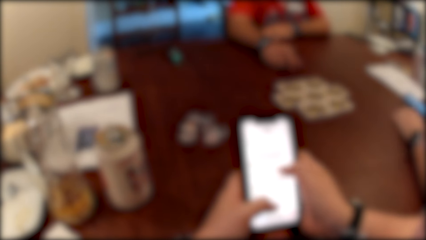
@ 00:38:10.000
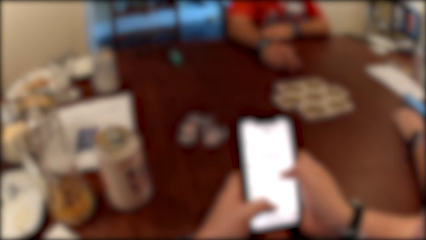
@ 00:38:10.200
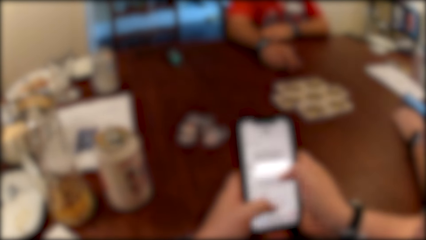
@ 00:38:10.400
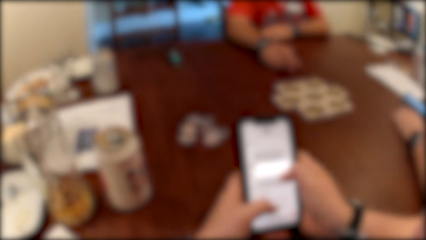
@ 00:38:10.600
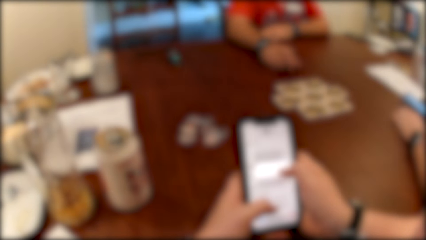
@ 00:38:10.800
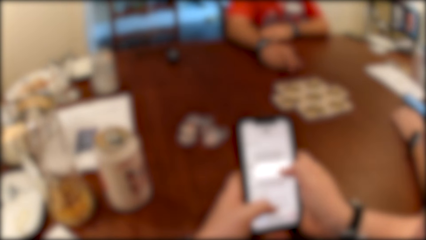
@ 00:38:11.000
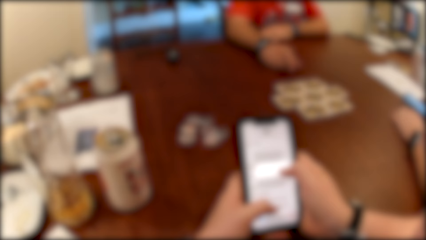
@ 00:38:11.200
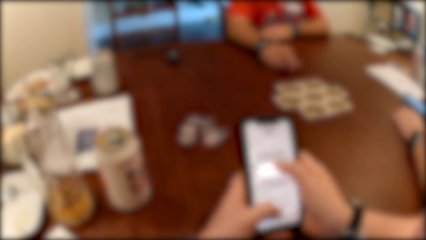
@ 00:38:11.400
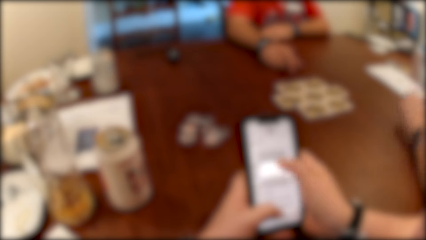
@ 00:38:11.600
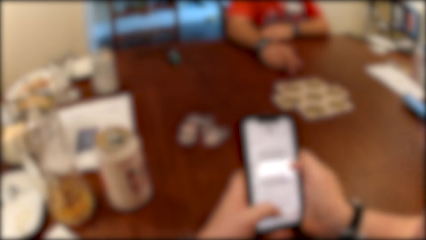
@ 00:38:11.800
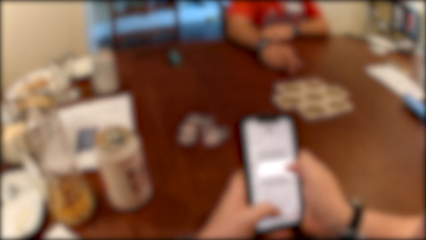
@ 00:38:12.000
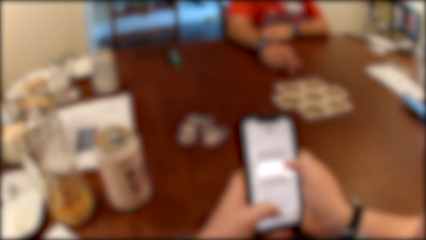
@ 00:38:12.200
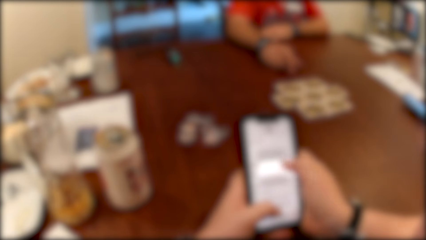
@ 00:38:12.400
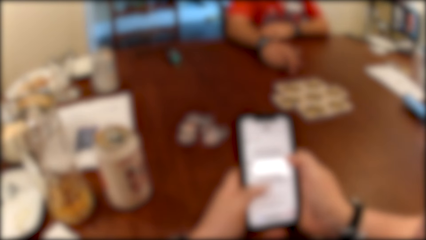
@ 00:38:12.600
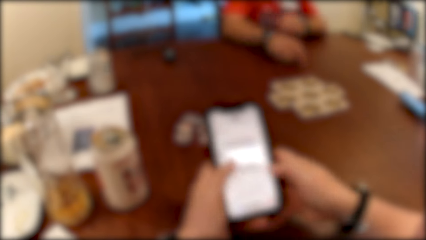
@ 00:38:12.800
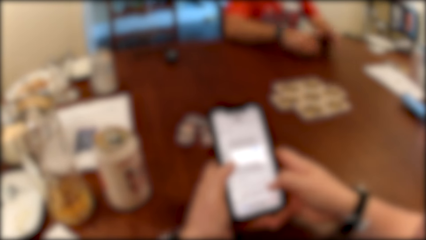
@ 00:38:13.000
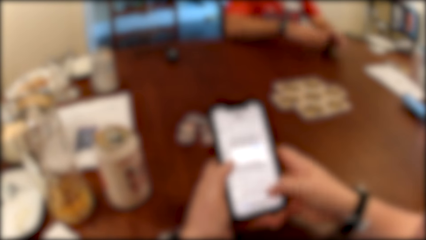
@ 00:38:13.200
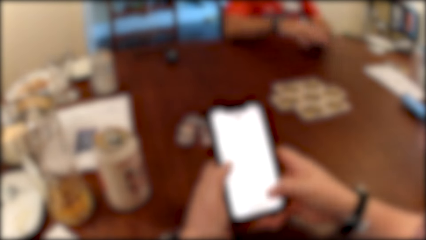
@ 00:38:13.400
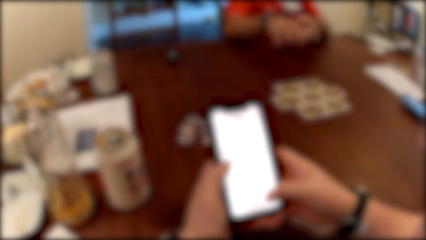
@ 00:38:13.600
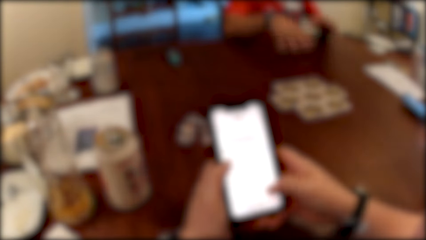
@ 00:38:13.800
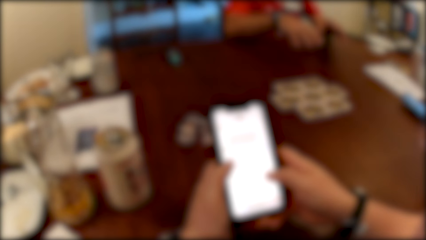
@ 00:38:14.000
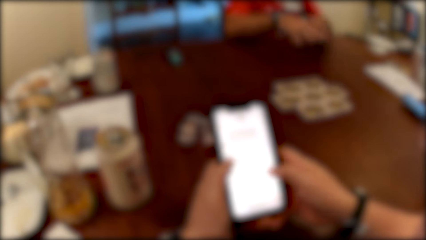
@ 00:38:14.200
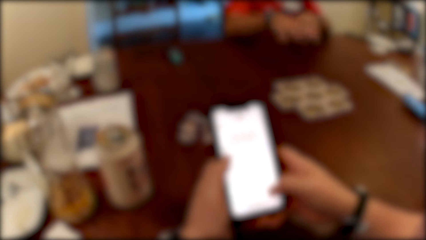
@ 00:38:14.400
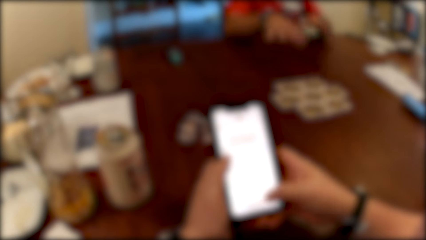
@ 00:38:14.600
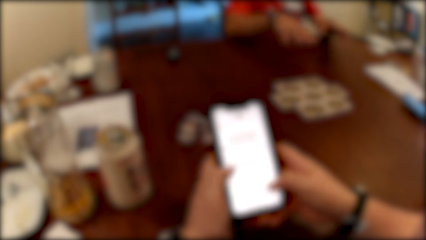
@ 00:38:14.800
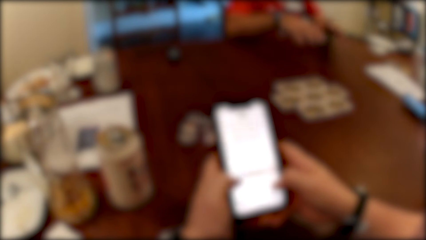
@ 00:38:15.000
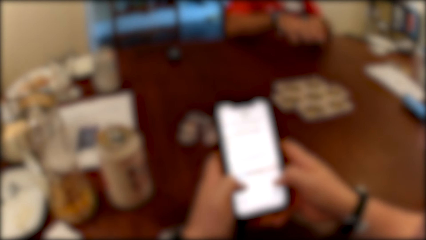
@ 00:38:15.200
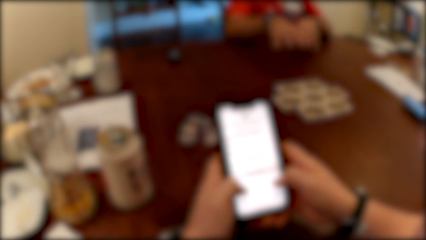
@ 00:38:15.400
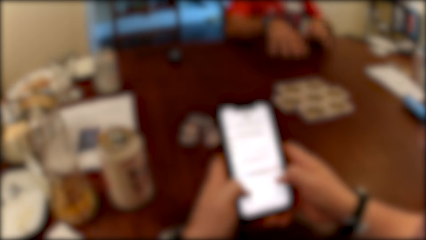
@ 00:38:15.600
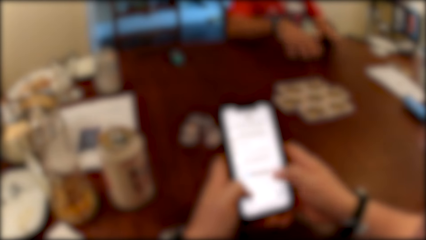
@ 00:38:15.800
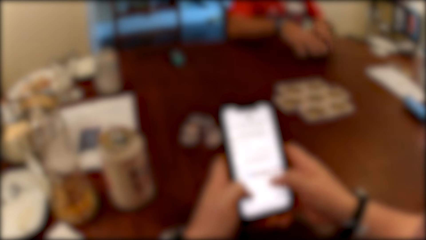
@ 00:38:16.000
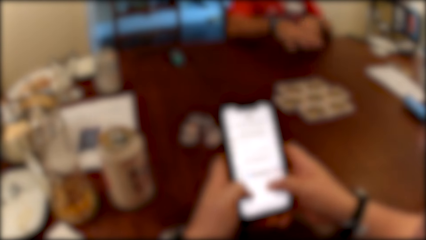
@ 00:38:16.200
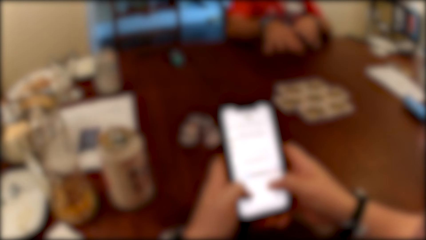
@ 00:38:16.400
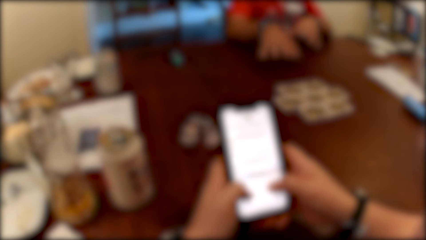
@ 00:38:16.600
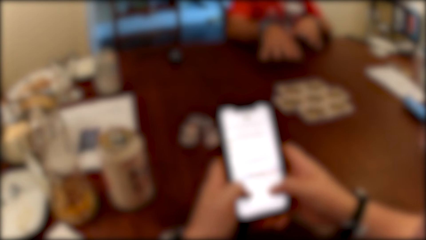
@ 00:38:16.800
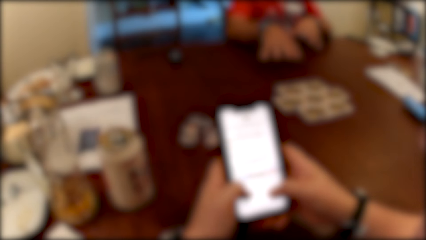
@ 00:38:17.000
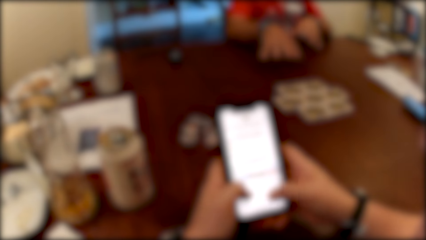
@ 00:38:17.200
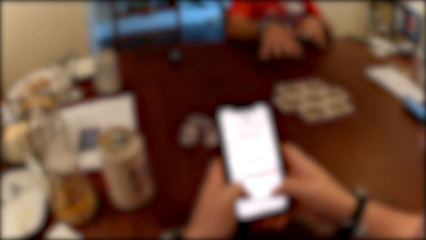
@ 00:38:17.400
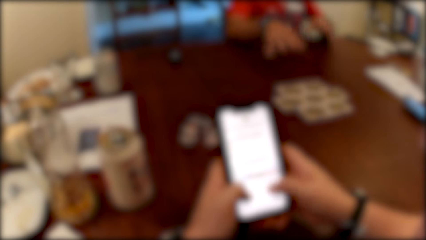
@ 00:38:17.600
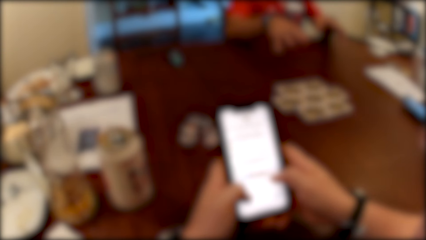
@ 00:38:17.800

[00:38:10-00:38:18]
The man converses with another man.

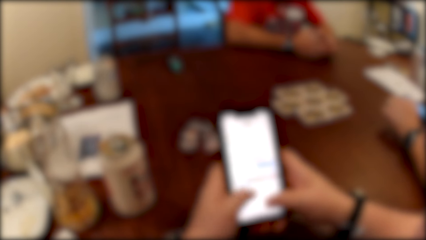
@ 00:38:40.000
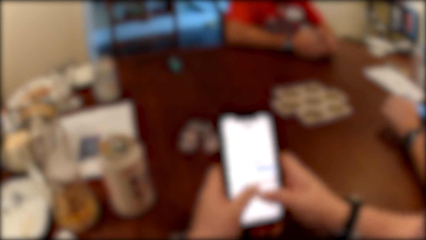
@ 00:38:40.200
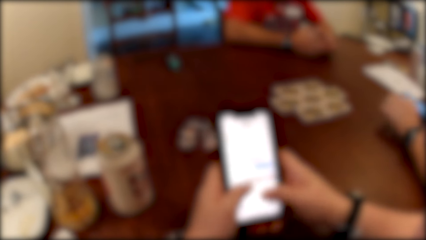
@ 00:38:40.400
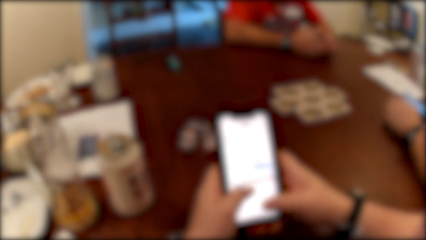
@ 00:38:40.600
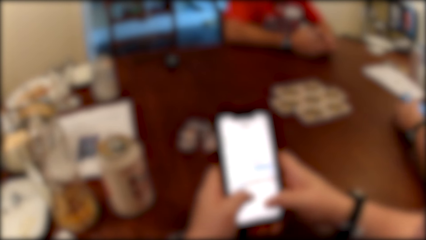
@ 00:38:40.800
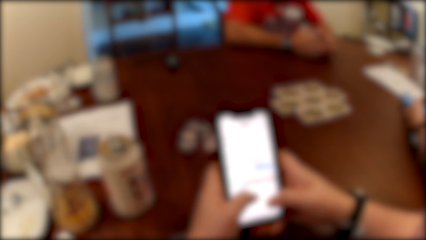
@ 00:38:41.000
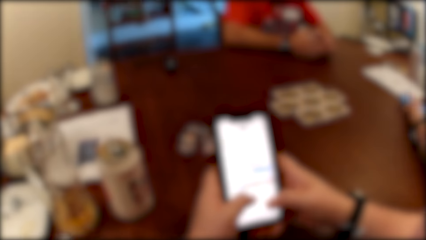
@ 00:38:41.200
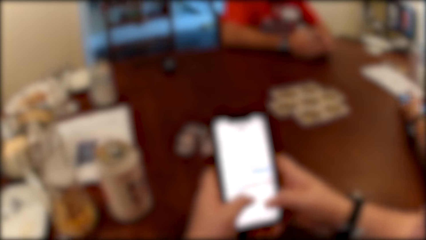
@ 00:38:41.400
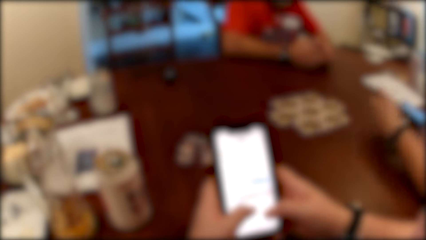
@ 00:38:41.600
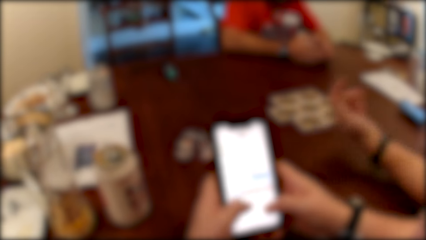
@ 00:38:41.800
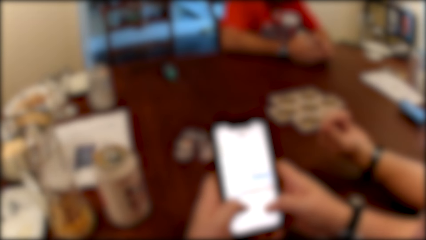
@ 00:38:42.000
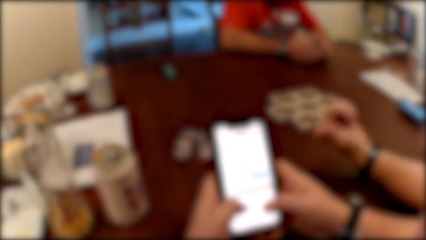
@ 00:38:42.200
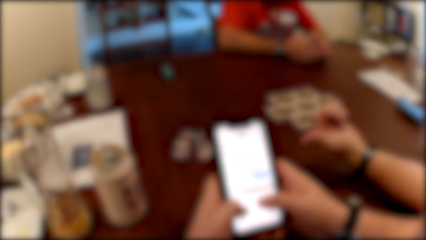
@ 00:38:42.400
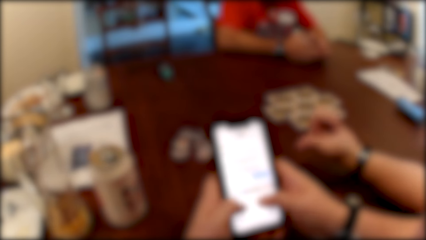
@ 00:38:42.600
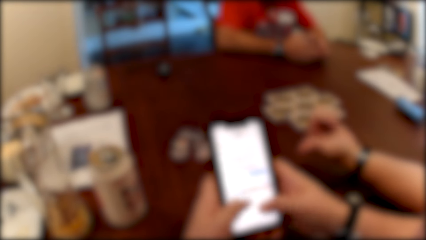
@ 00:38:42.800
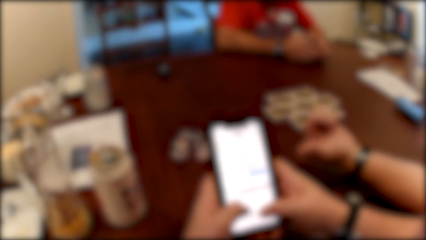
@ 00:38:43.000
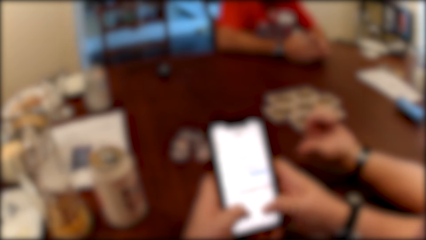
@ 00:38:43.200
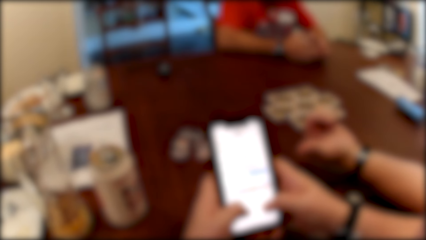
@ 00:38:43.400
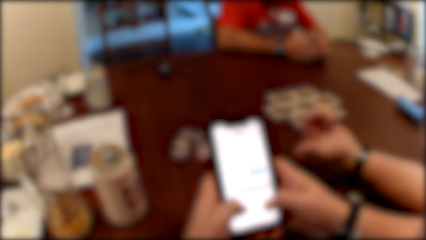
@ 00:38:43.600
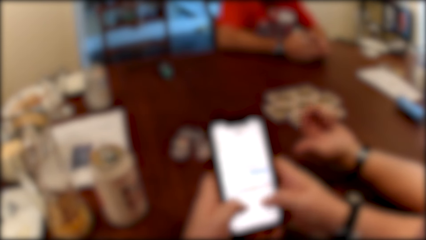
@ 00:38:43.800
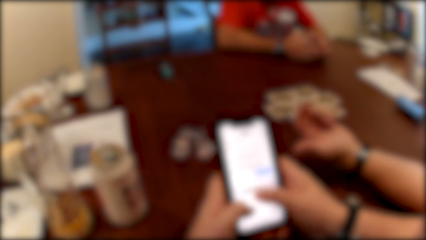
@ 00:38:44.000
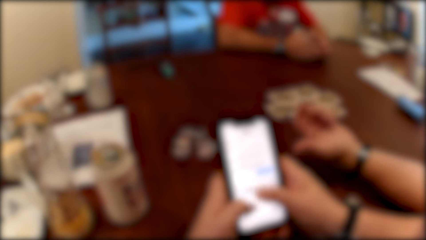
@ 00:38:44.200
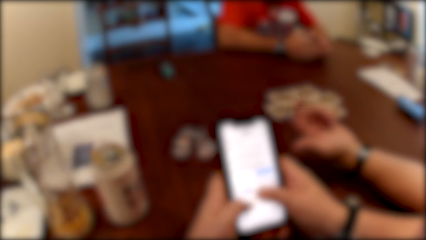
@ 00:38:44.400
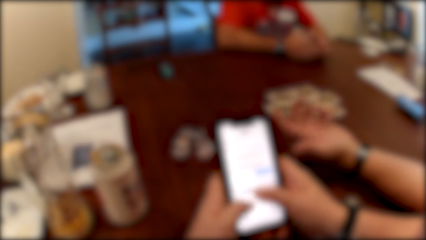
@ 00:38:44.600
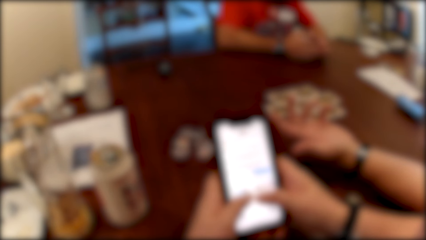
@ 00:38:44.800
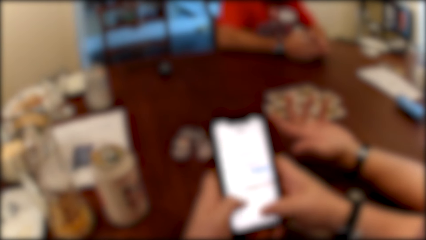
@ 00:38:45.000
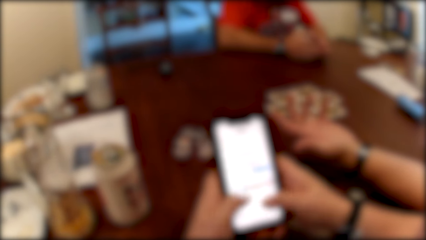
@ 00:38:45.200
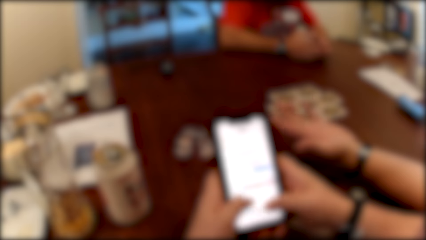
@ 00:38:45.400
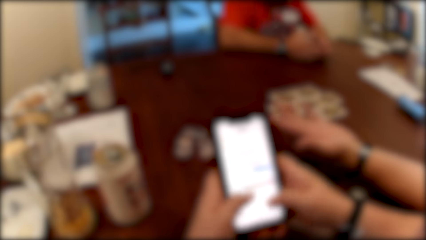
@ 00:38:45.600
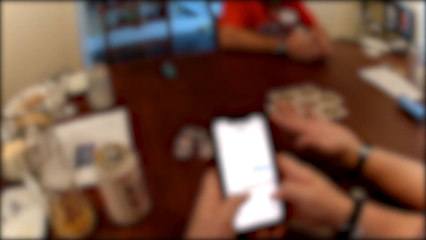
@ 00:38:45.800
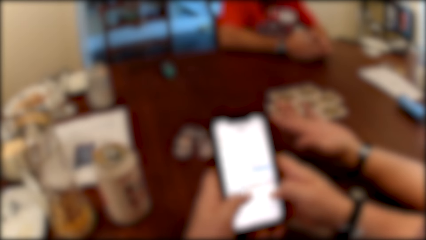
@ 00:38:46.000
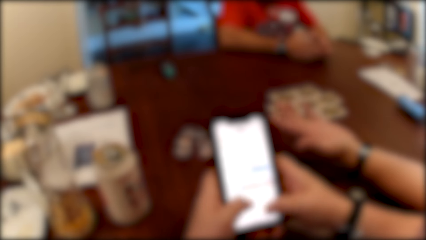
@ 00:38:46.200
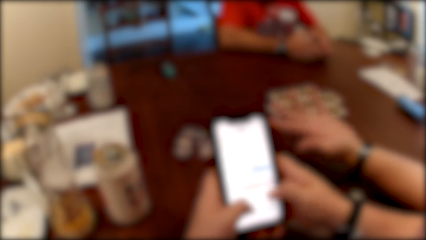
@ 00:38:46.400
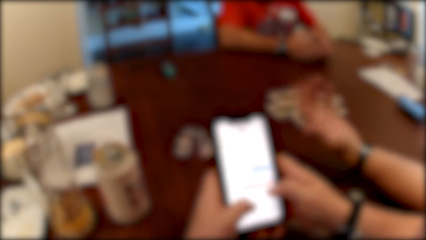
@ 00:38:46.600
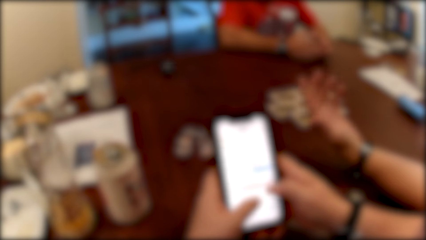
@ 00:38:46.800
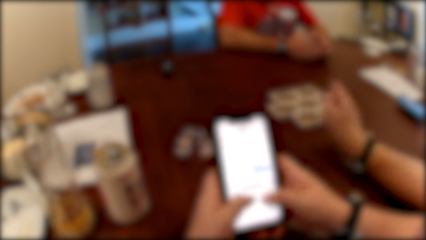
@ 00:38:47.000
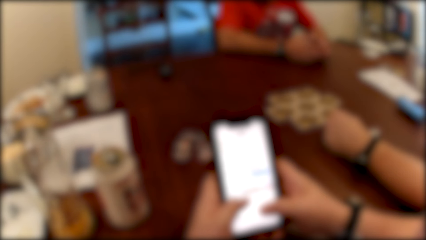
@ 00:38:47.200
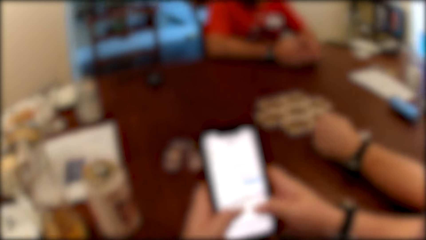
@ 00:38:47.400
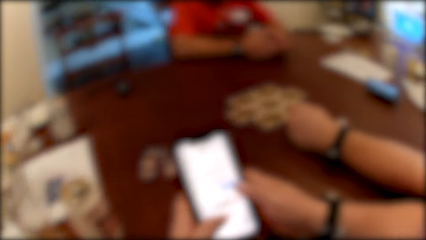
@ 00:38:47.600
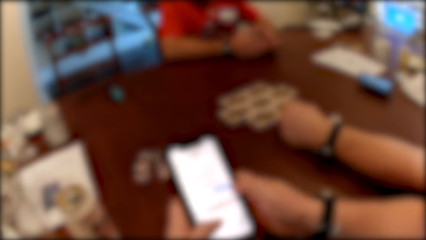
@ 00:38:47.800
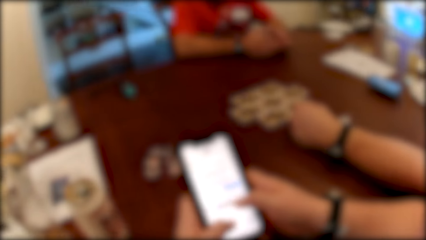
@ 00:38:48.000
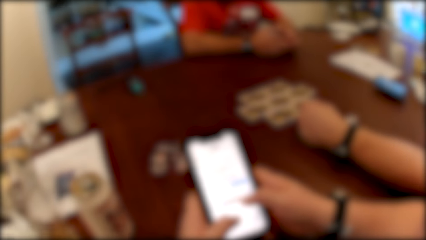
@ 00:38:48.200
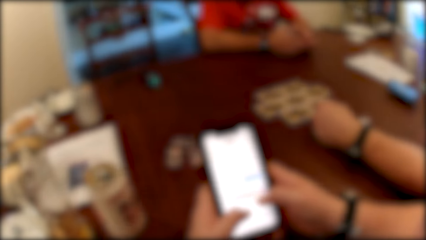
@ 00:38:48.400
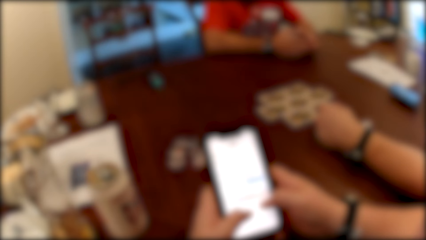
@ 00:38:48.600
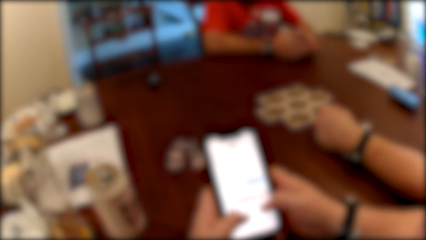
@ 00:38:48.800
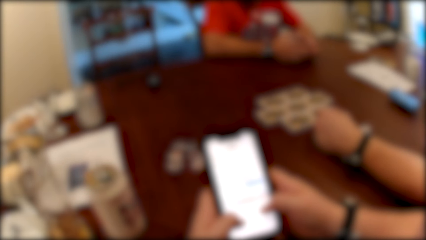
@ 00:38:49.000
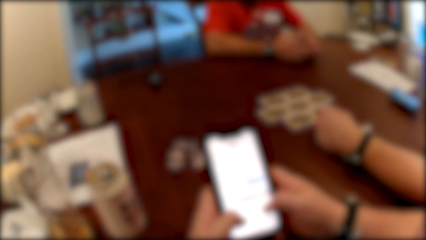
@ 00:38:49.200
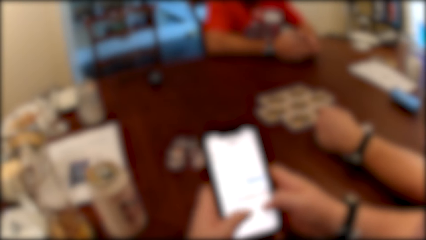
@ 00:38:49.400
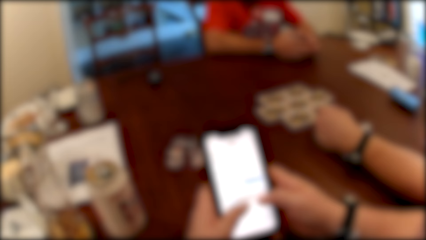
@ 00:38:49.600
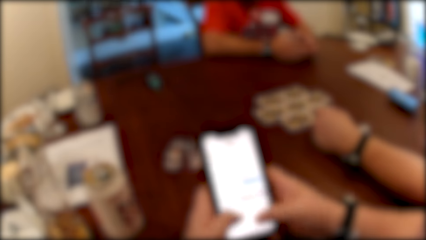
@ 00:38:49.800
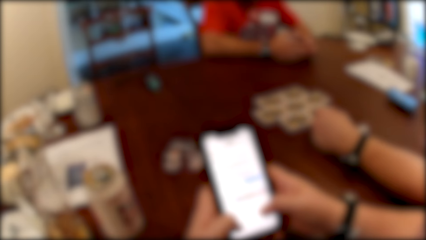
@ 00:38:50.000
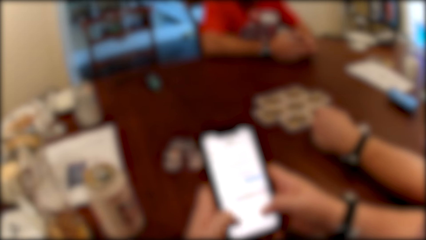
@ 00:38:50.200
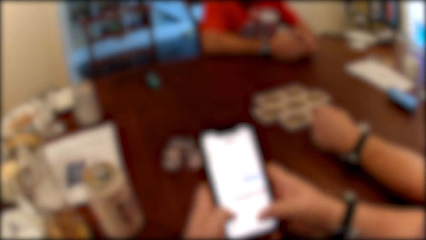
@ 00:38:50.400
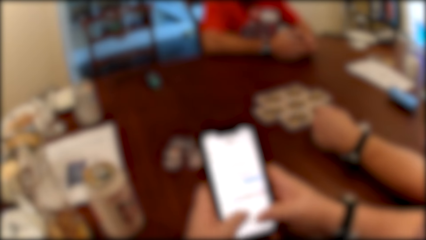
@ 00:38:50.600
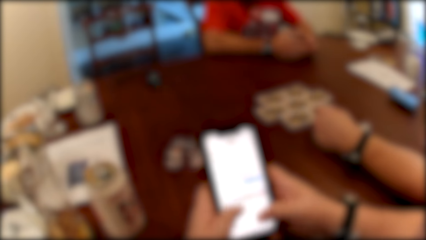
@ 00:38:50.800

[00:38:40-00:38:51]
A man converses with the camera wearer. The camera wearer converses with the man.
